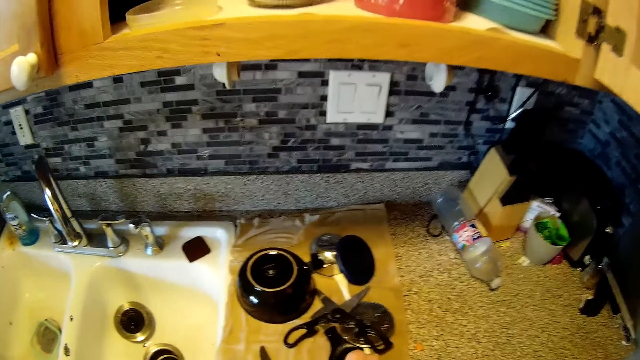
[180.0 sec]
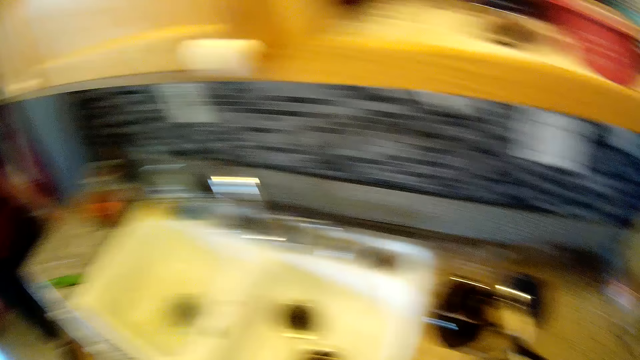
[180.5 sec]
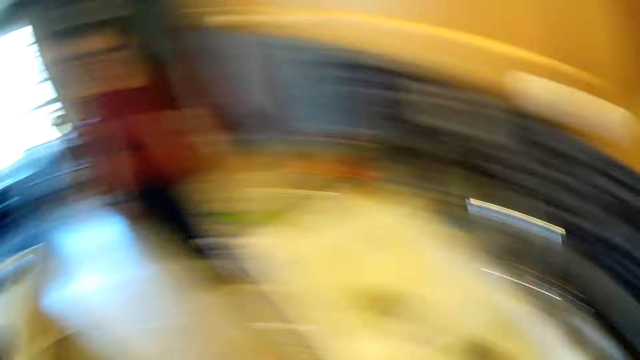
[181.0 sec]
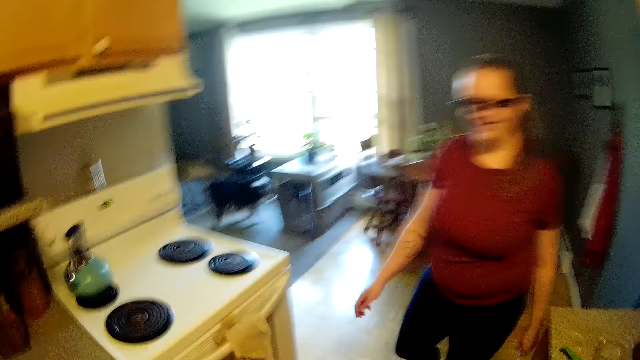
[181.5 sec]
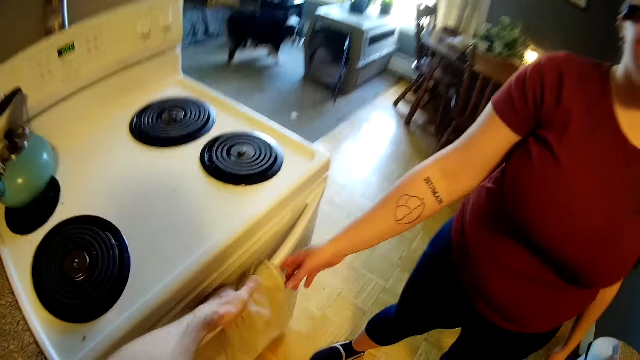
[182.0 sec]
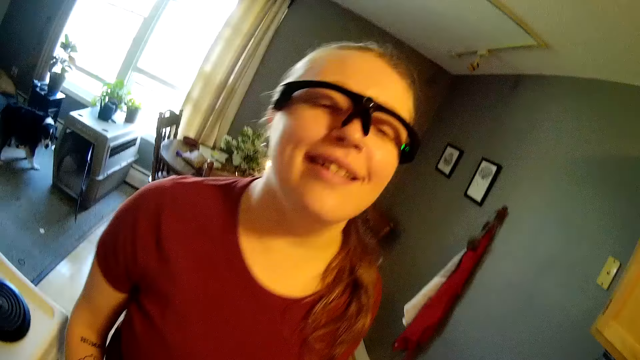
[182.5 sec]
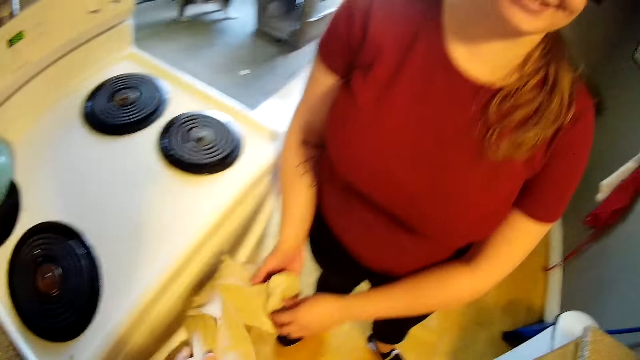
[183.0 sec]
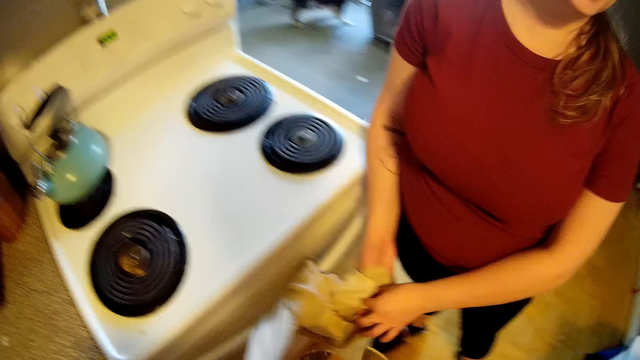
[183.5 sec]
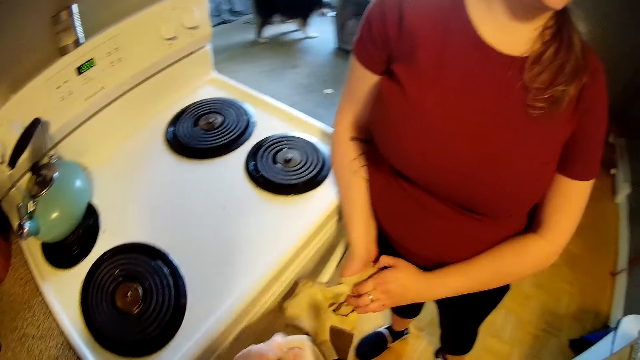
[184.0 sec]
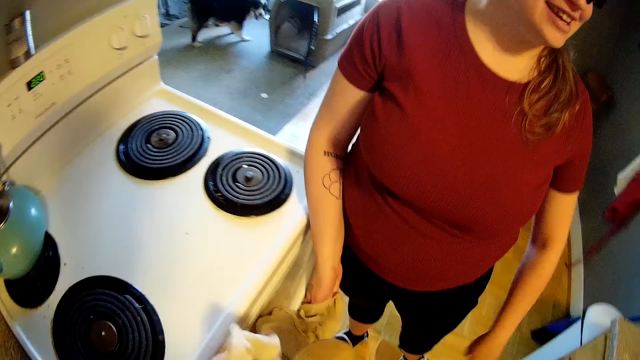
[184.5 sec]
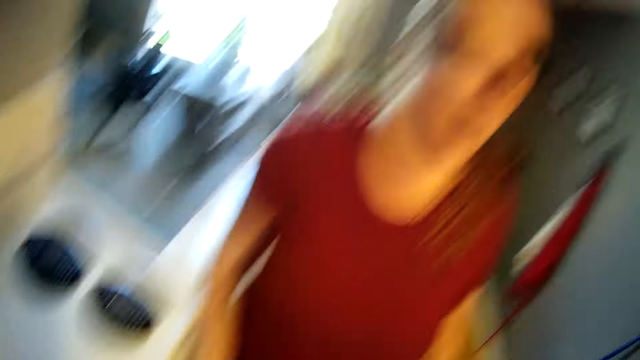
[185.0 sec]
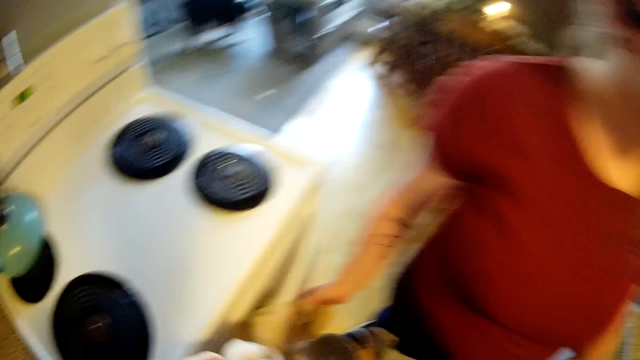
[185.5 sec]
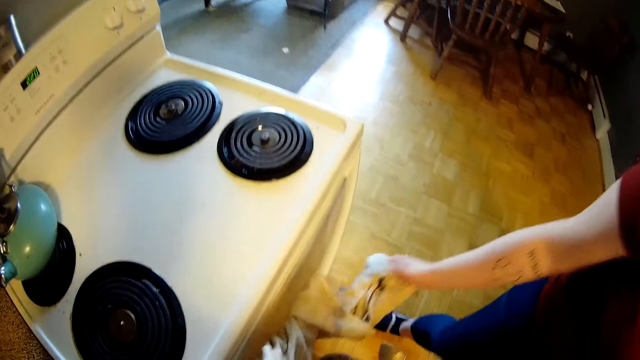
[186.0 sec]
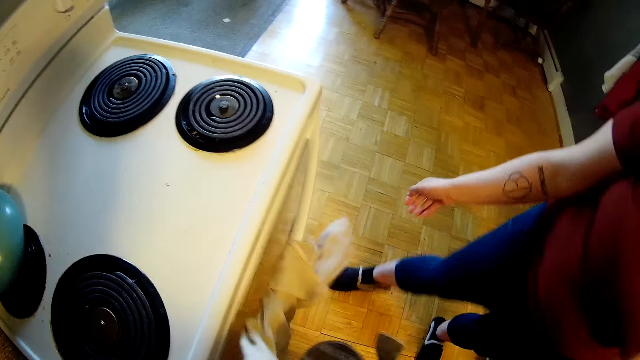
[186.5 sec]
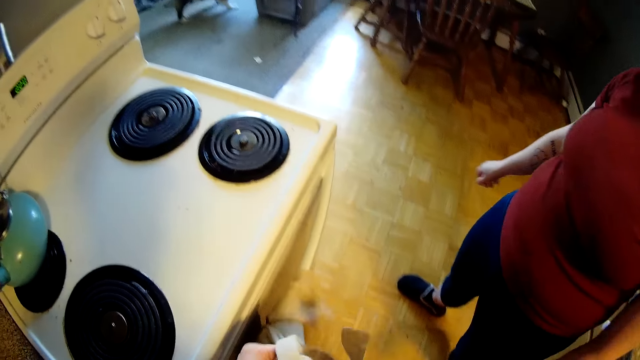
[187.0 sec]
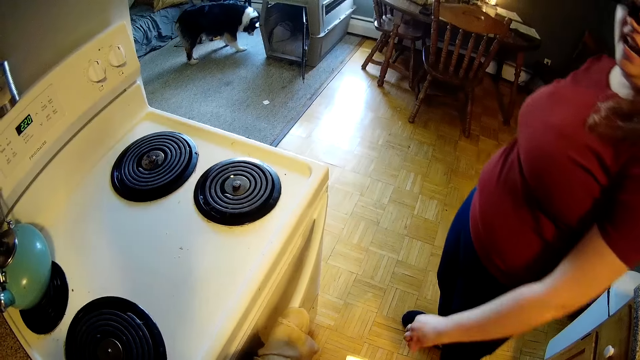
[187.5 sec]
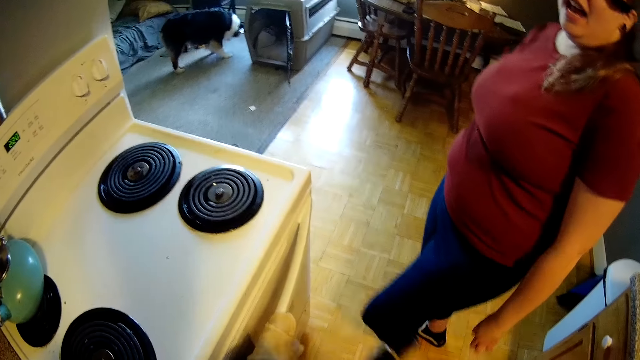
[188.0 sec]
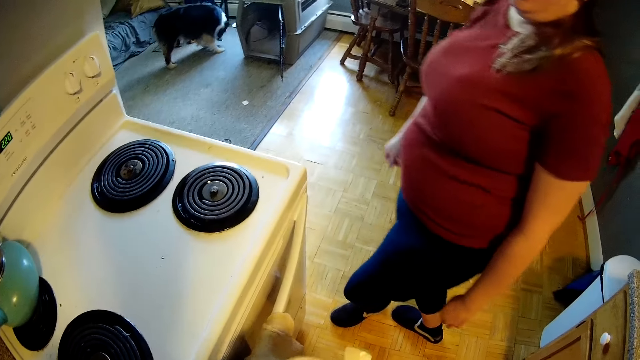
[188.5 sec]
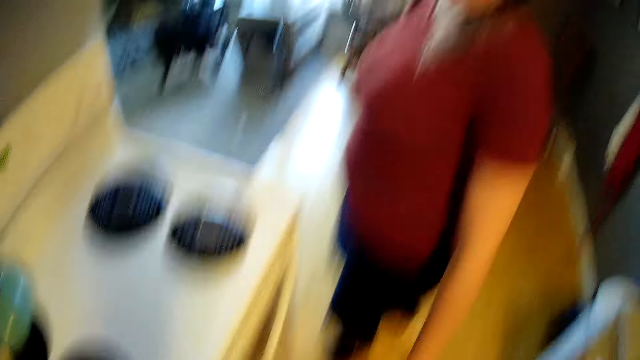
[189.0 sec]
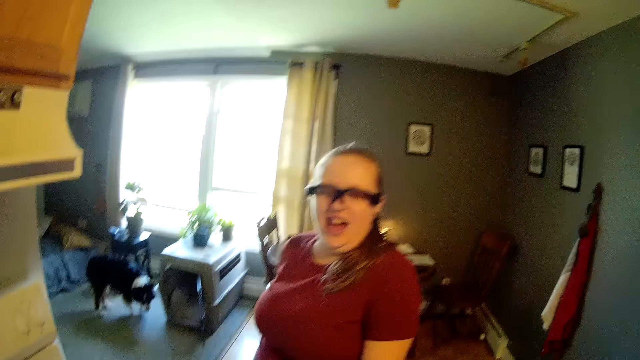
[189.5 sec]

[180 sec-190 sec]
The camera wearer picks up scissors. He picks up the piece of cloth. He puts the napkins on the gas burner with his left hand. The woman wipes her hands with the napkin on the gas burner. The camera wearer cleans some spoons with the napkin on the gas burner with his left hand.

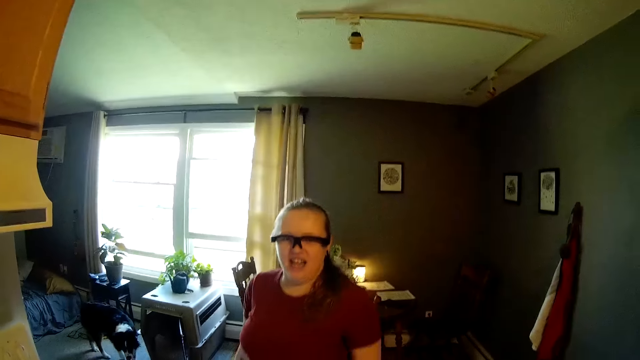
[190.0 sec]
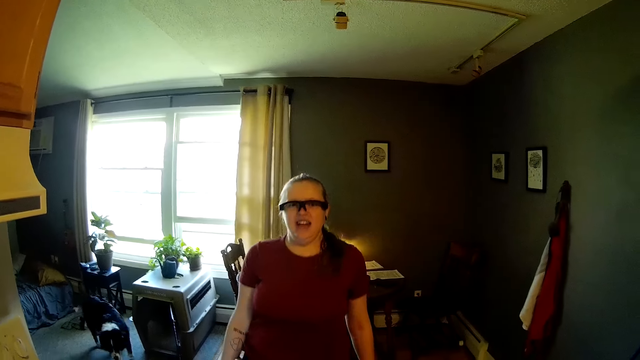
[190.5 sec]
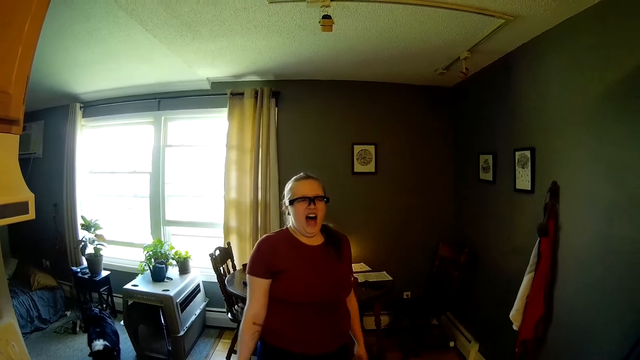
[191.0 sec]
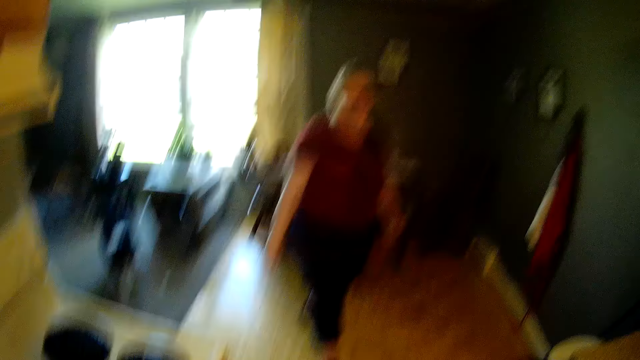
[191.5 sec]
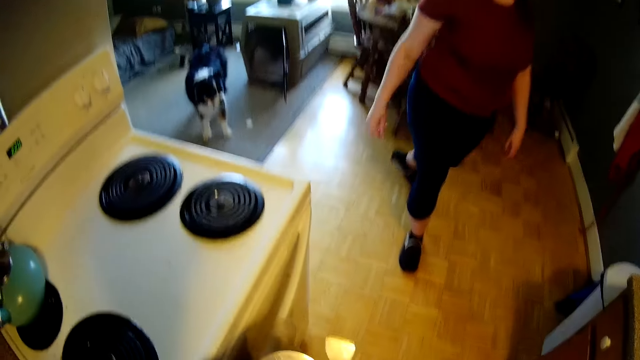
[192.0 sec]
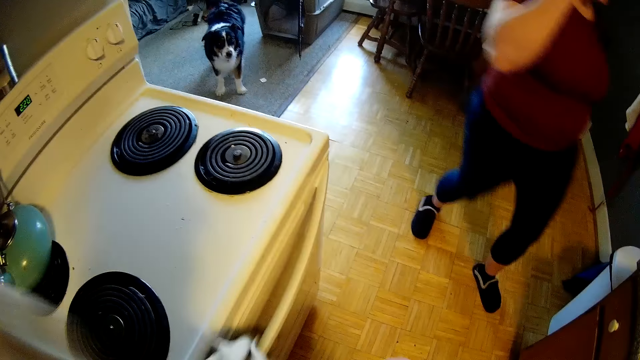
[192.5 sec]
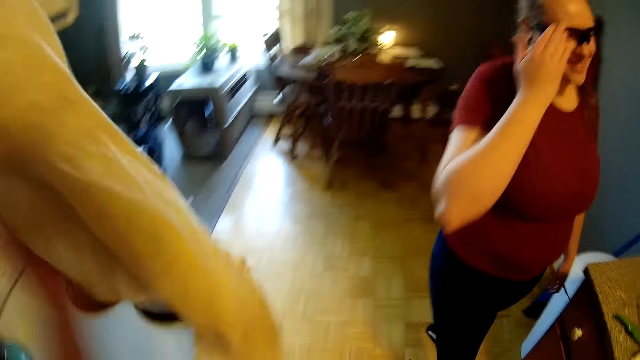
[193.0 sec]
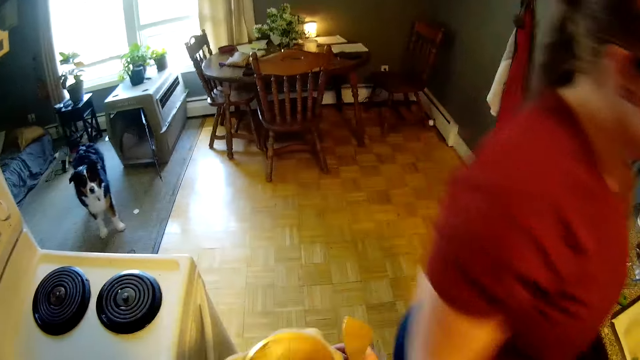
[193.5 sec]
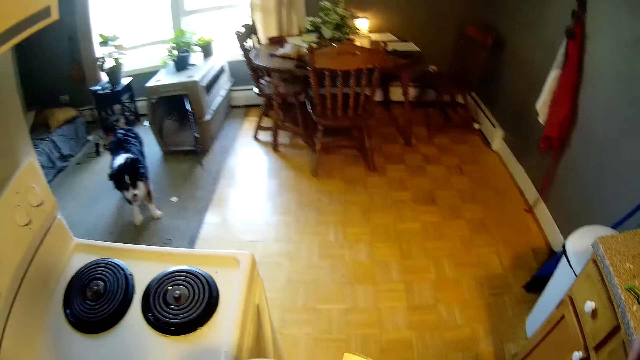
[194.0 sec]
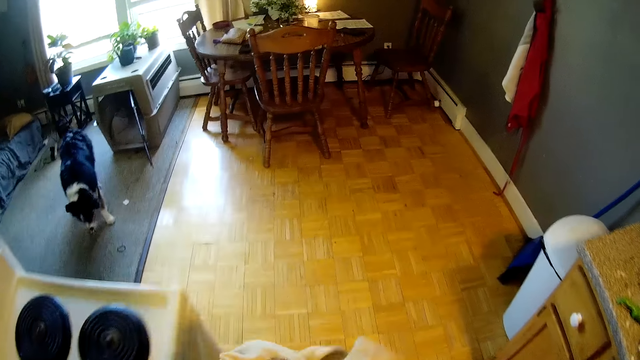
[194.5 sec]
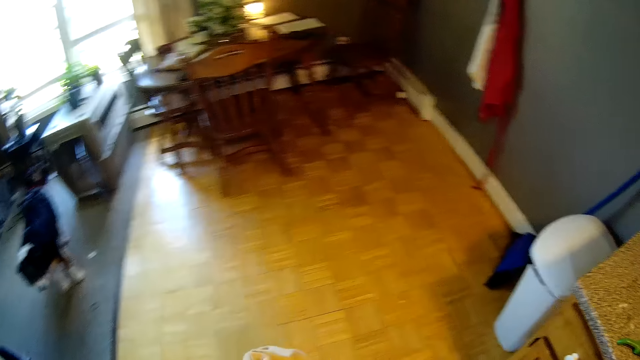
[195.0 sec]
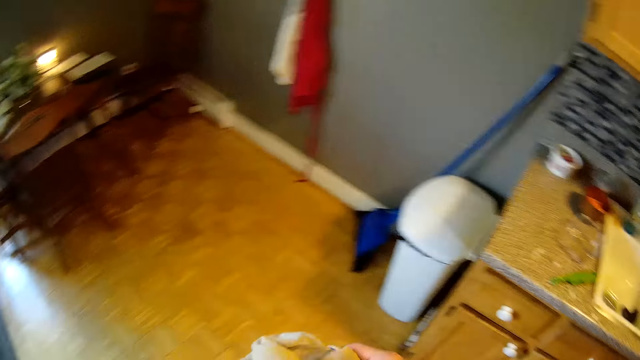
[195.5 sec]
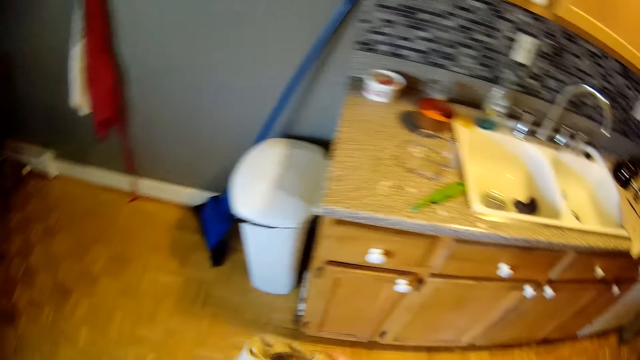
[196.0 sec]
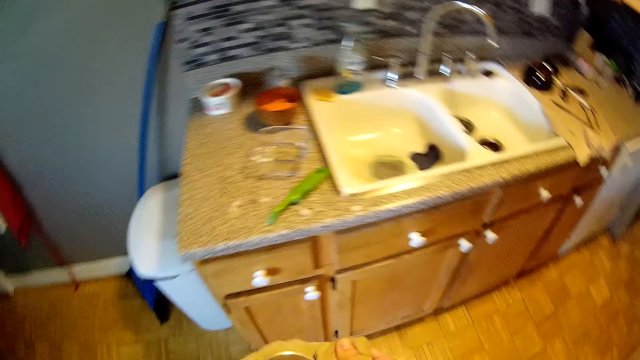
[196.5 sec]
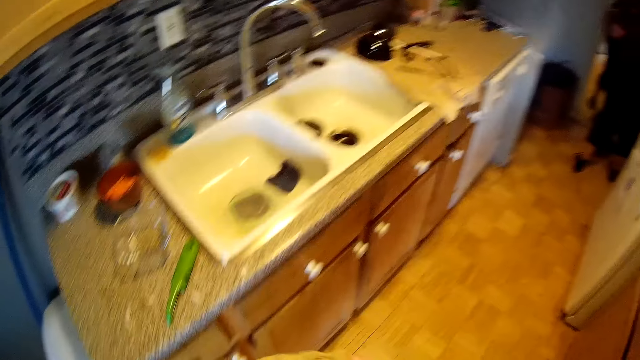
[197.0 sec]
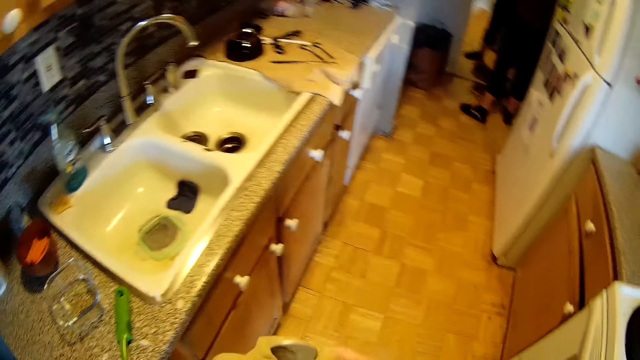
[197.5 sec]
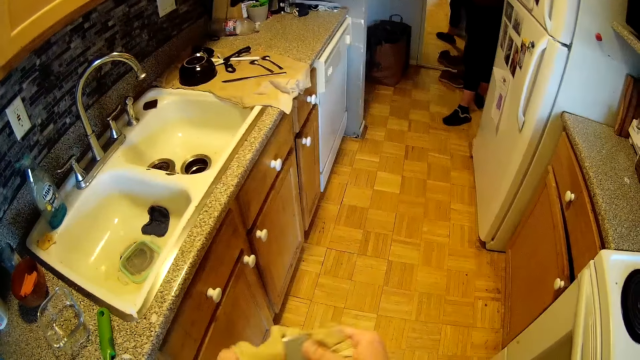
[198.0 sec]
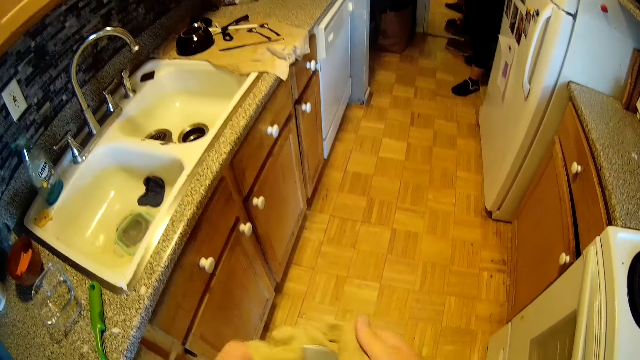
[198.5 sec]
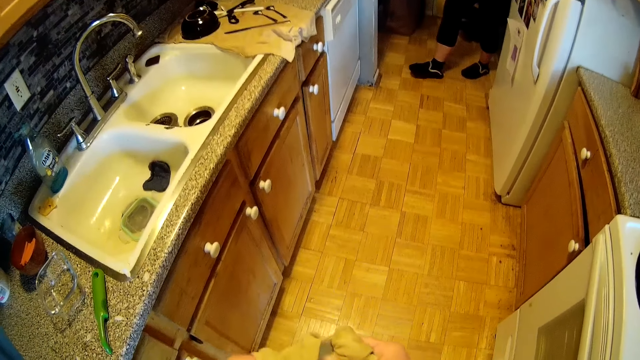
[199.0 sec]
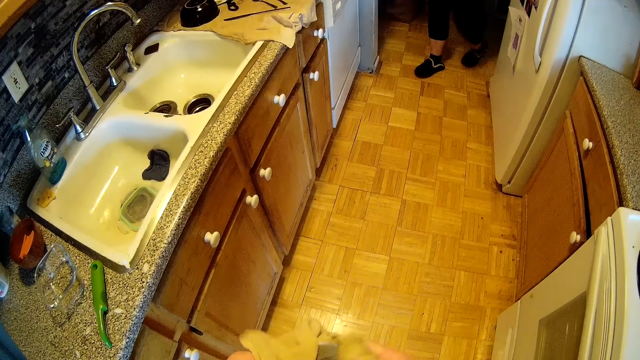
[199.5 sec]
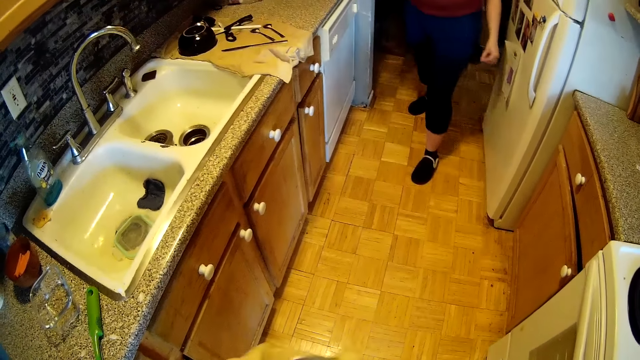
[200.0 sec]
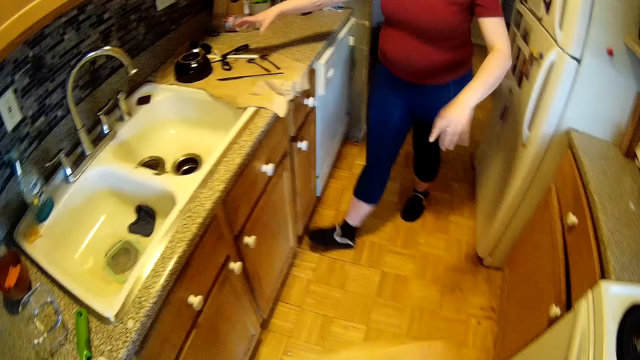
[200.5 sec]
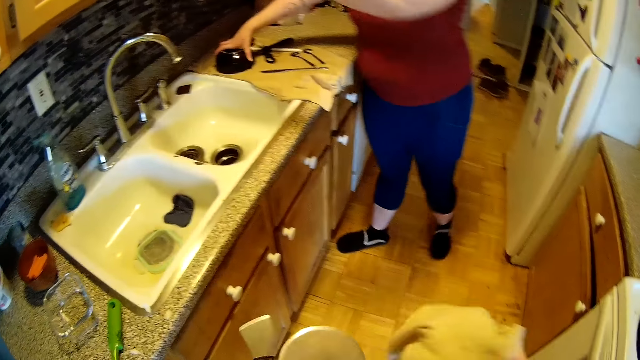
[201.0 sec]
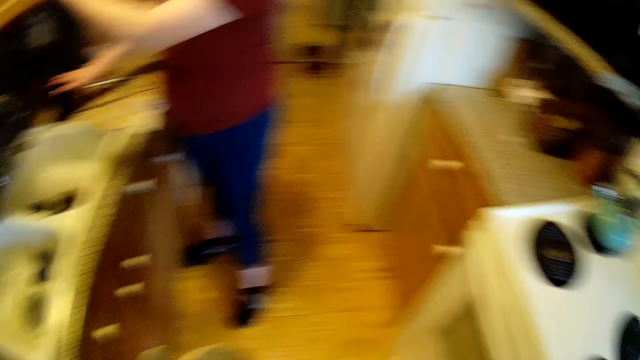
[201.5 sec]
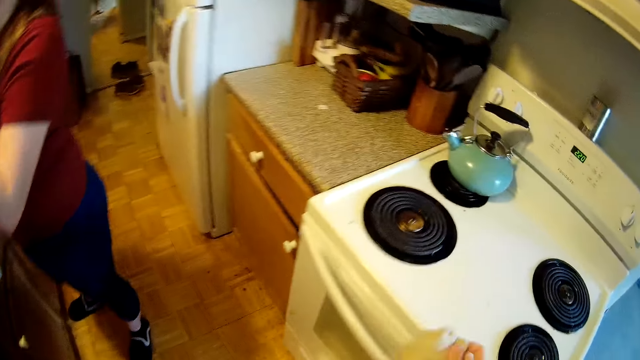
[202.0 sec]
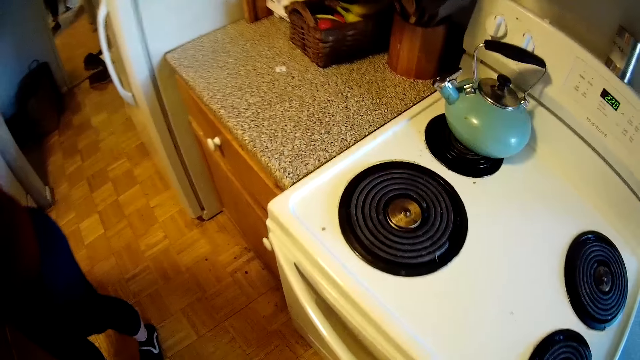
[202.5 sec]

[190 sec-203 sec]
The camera wearer removes the napkin on the gas burner with his left hand. The woman touches her face with her left hand. The camera wearer picks up the towel. He interacts with the woman. He walks in the room. The woman picks up a plate or bowl on the cabinet with her right hand.
